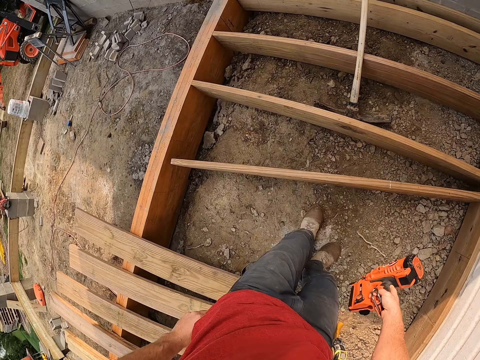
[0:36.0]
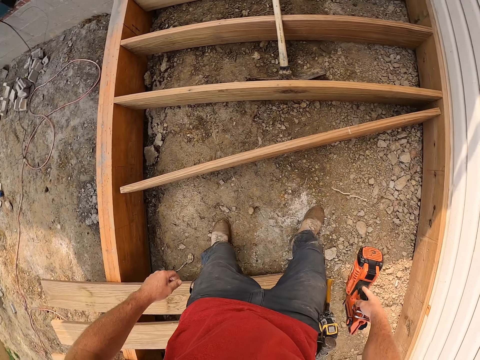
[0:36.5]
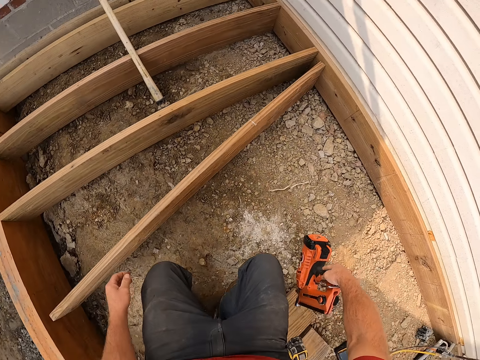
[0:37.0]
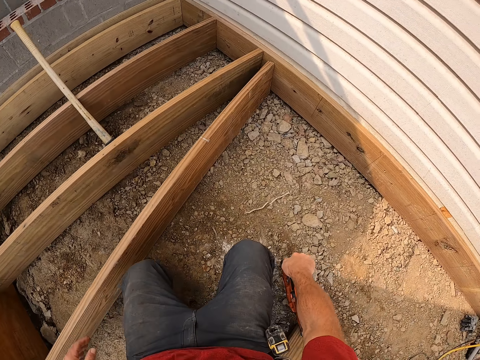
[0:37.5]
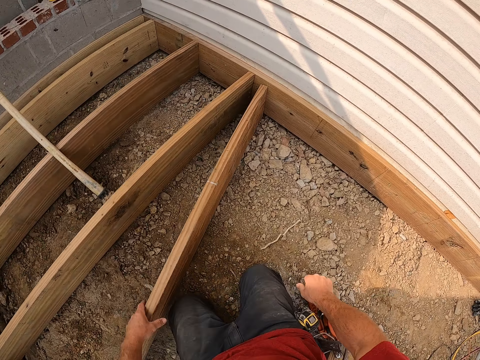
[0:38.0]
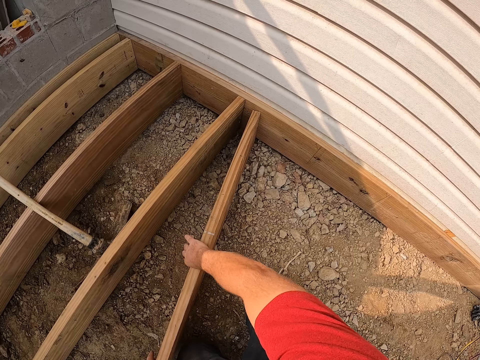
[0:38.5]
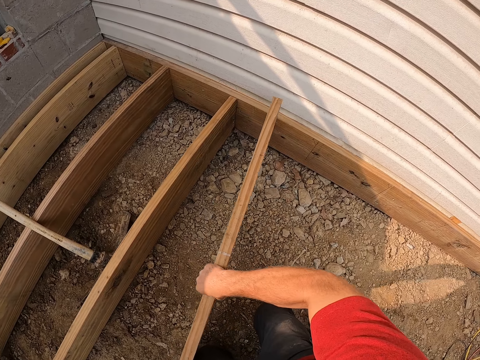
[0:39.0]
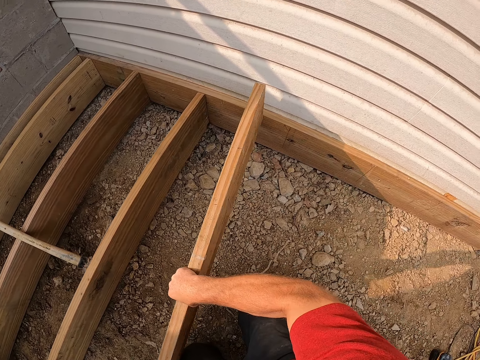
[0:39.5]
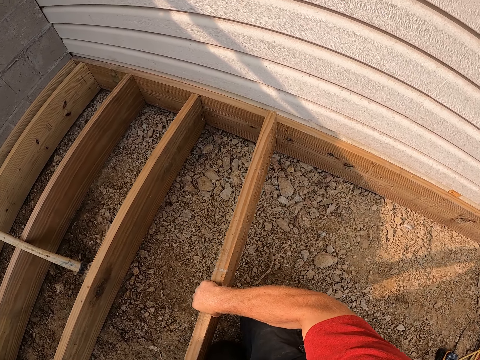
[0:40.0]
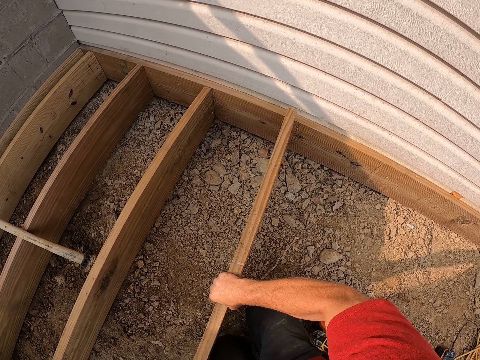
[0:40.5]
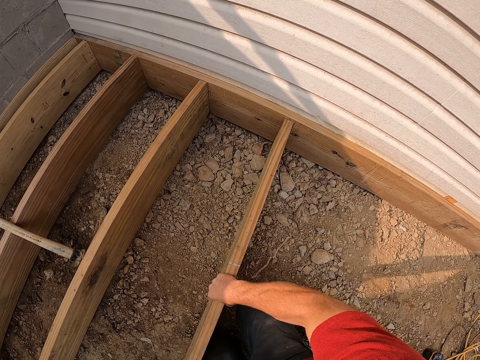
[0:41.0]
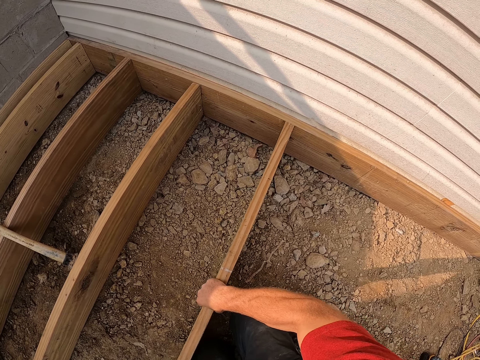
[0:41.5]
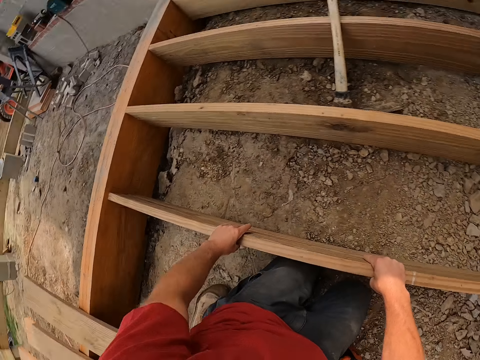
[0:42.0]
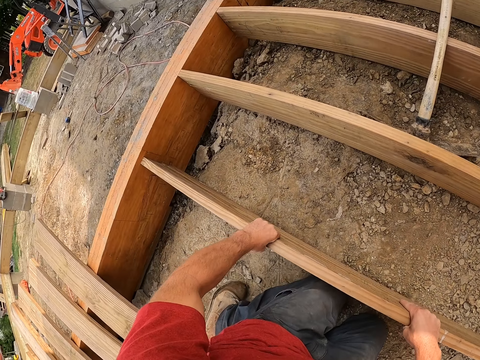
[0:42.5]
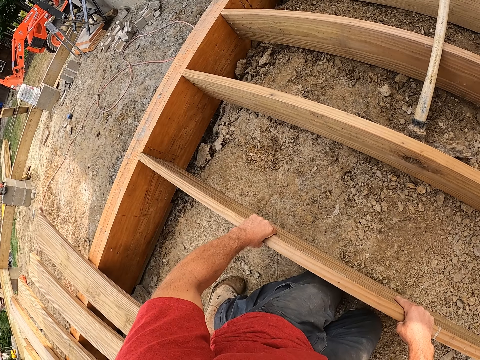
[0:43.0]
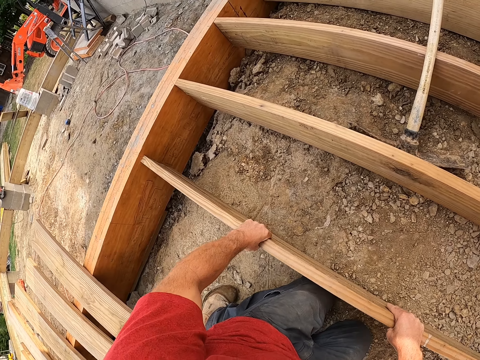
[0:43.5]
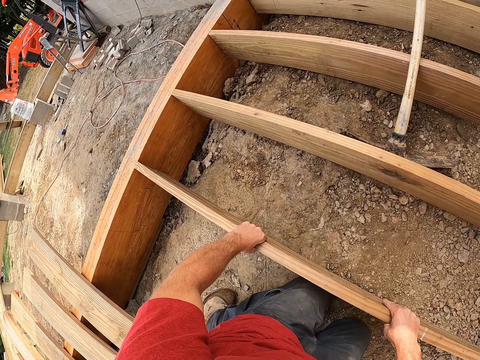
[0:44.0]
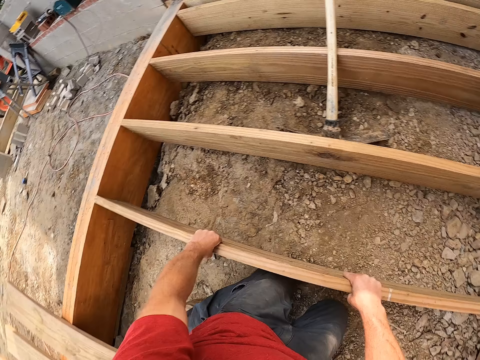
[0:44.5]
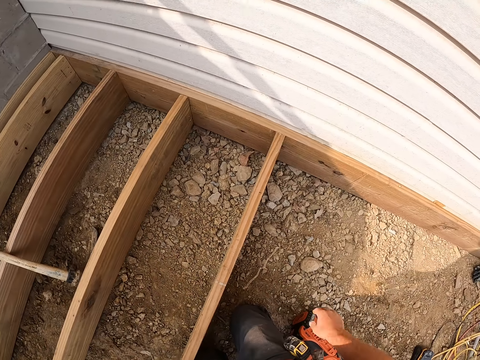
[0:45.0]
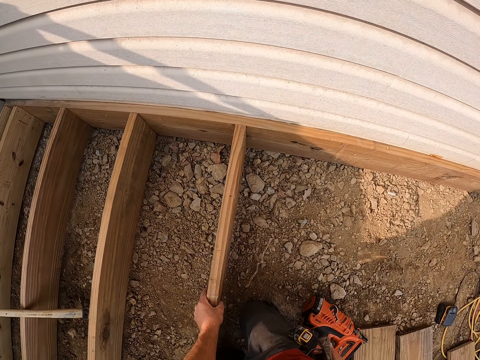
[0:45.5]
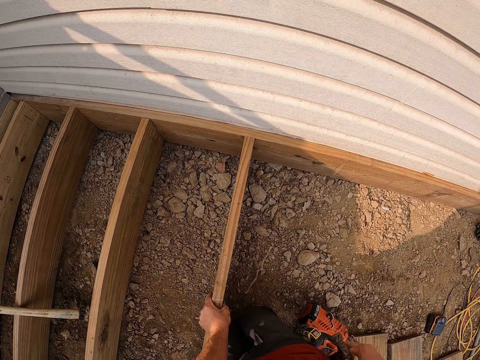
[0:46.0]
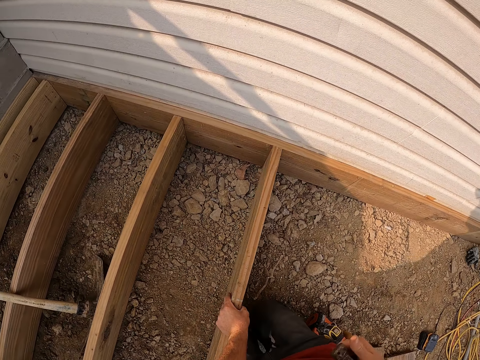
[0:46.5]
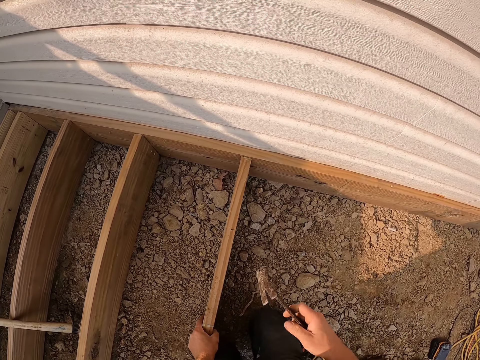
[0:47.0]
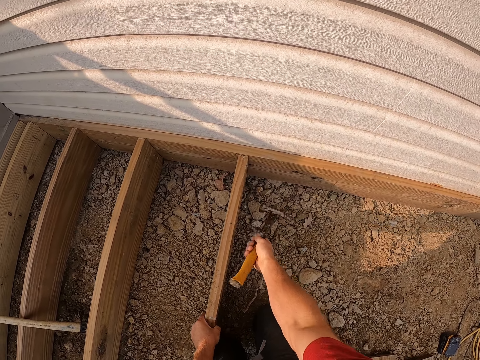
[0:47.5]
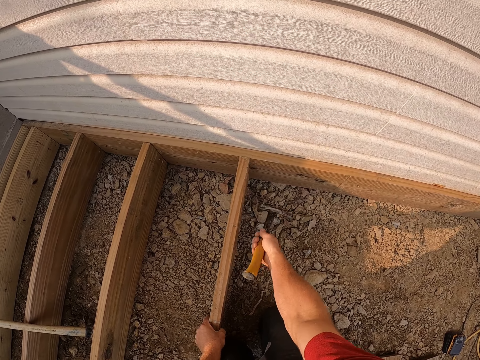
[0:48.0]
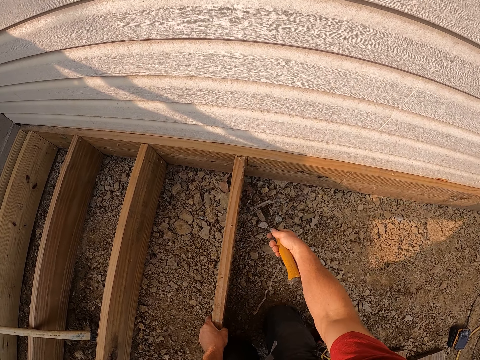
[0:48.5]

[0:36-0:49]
The camera wearer squats down. He drops the drill machine on the ground. He adjusts the wooden plank. He takes out the hammer from a side of his trouser. He hits the piece of wood with the hammer. He adjusts the wooden plank with the hammer.

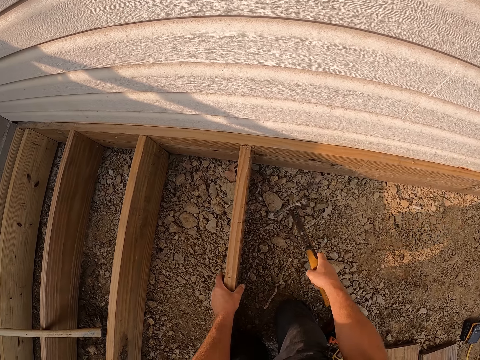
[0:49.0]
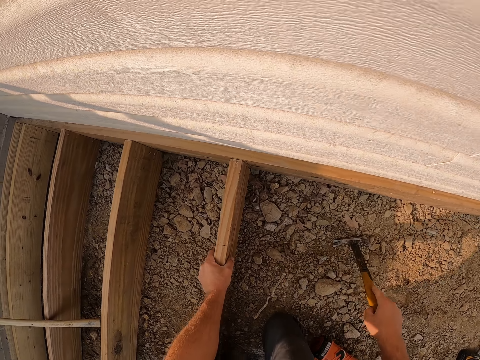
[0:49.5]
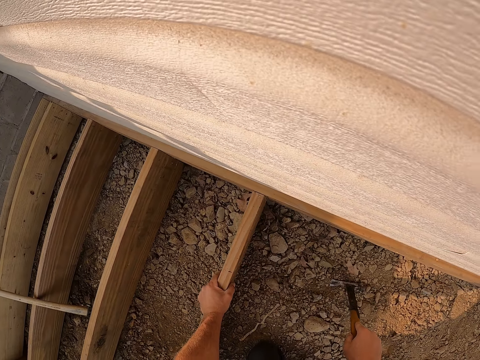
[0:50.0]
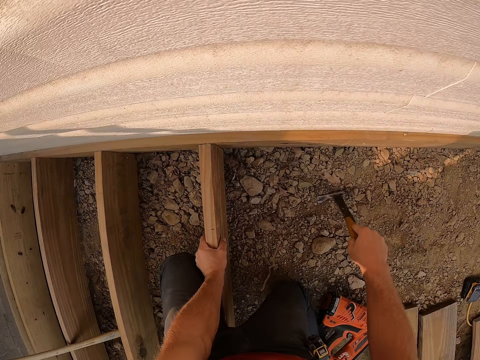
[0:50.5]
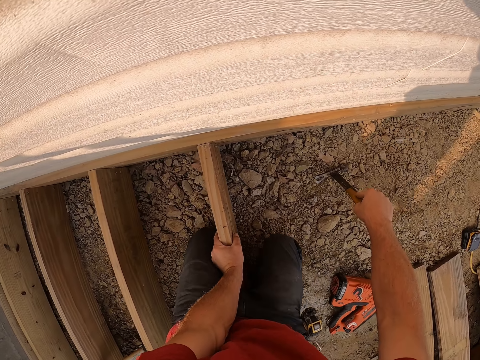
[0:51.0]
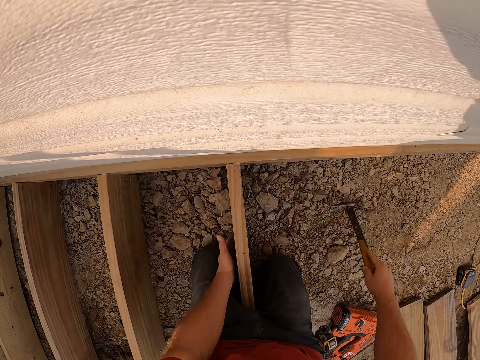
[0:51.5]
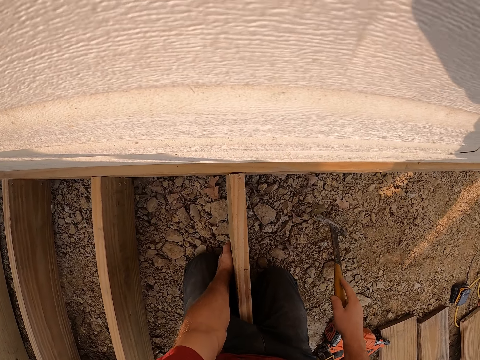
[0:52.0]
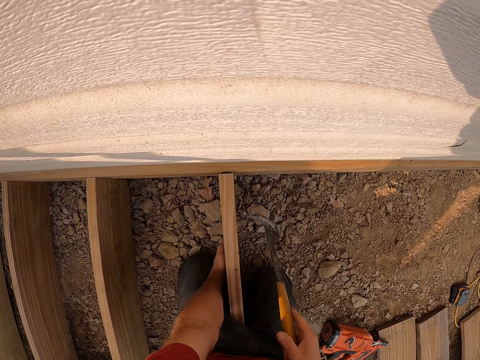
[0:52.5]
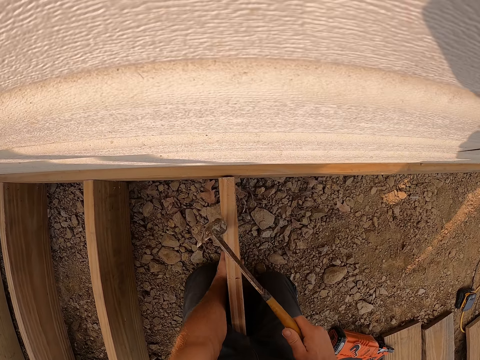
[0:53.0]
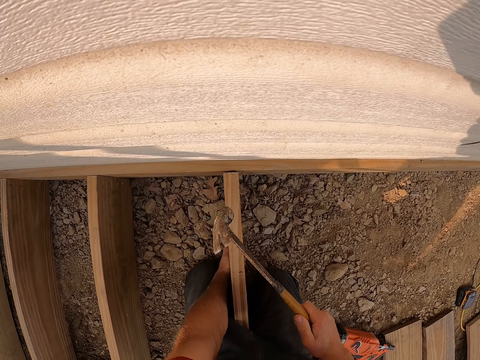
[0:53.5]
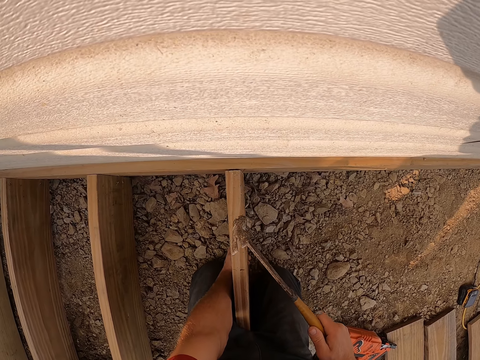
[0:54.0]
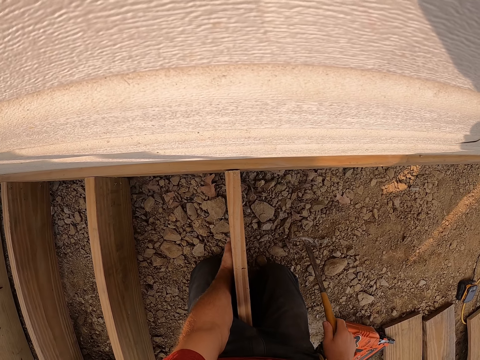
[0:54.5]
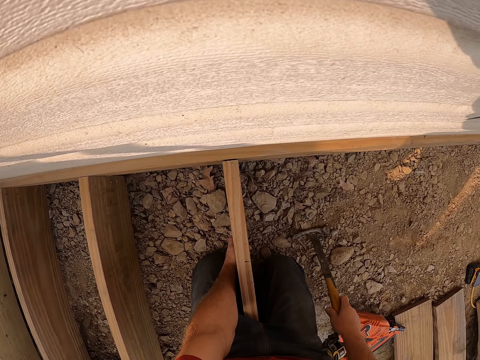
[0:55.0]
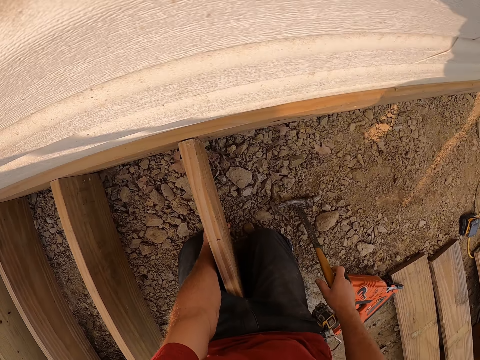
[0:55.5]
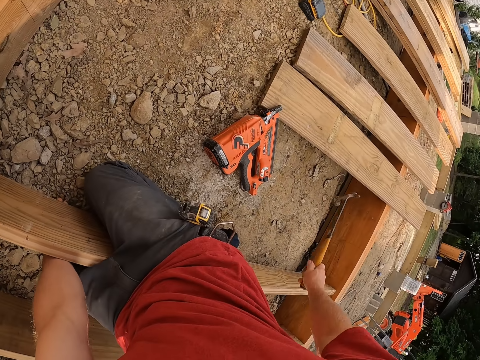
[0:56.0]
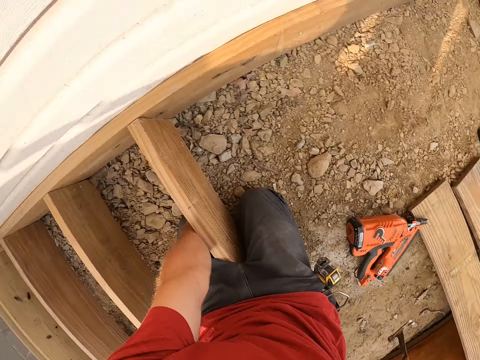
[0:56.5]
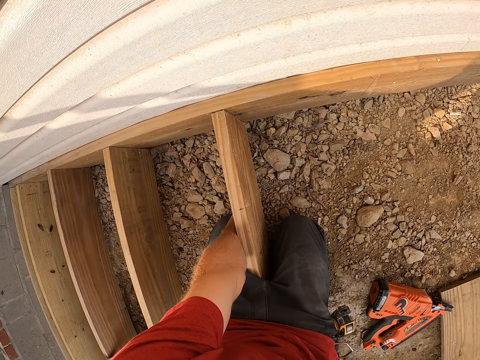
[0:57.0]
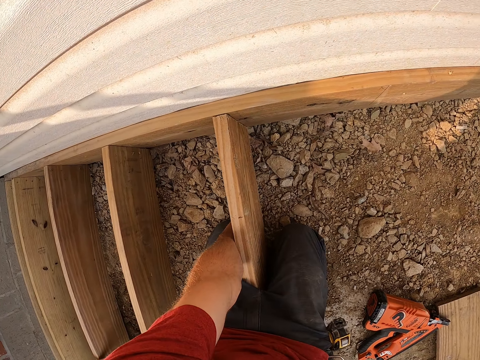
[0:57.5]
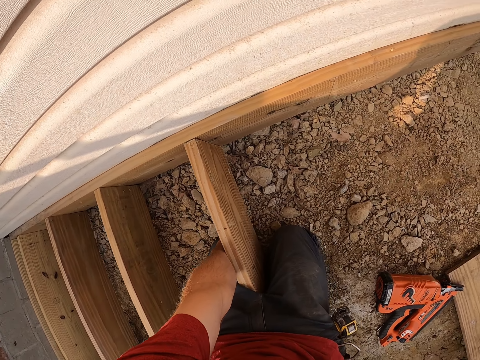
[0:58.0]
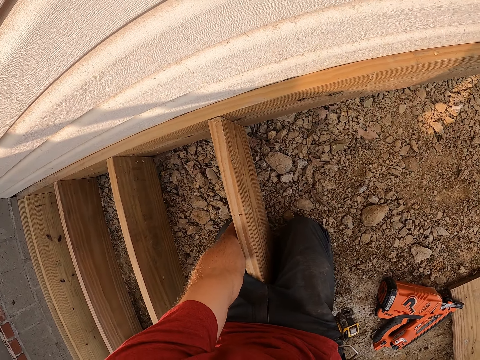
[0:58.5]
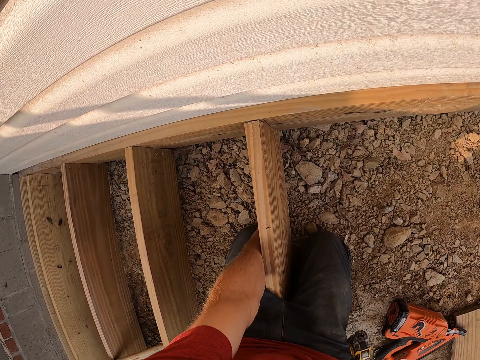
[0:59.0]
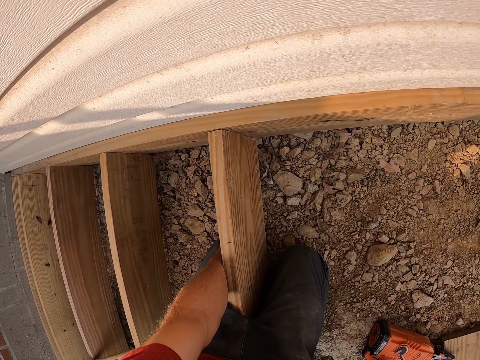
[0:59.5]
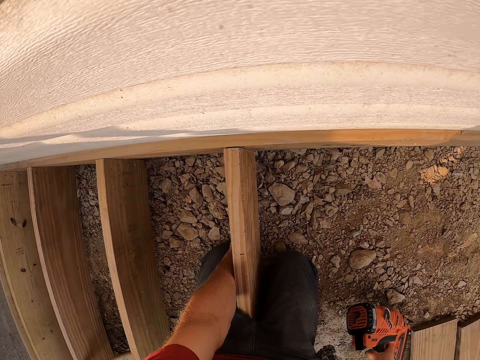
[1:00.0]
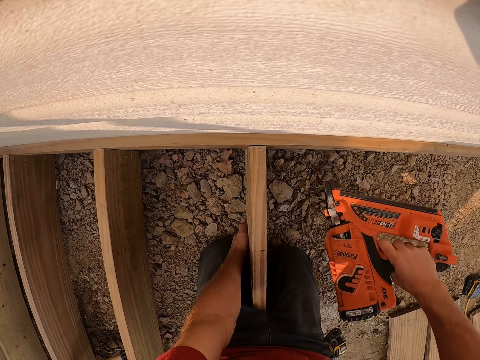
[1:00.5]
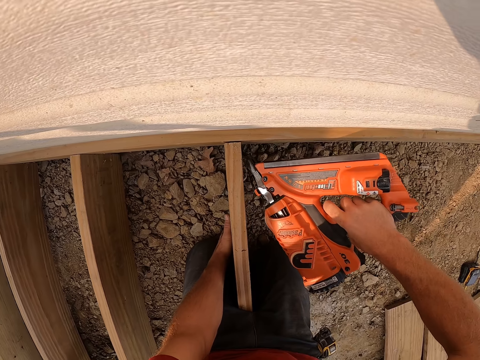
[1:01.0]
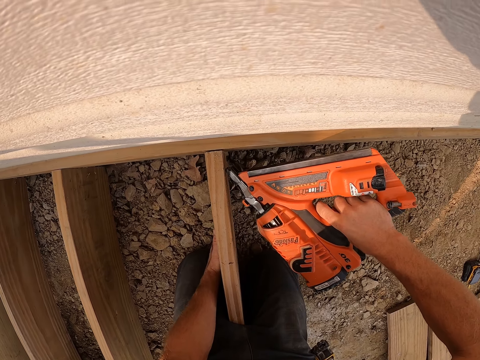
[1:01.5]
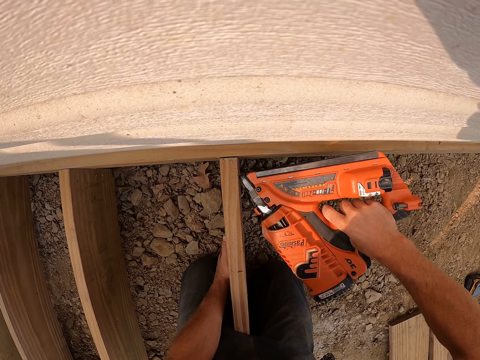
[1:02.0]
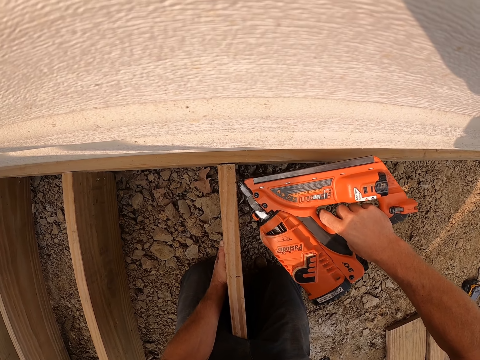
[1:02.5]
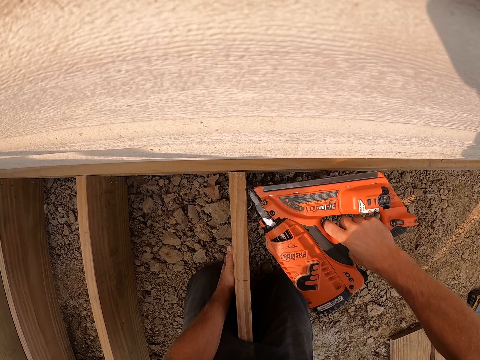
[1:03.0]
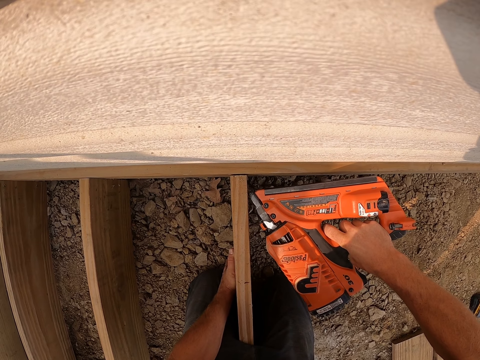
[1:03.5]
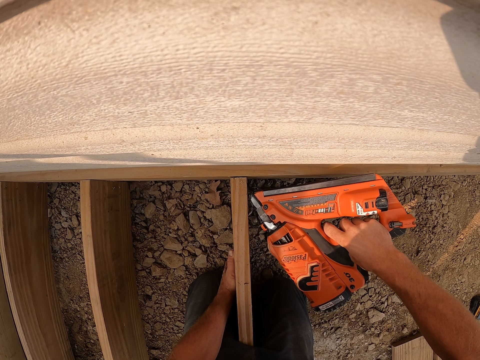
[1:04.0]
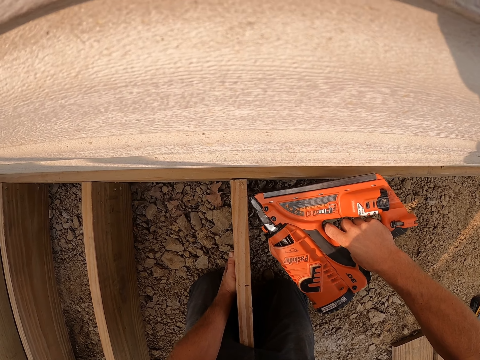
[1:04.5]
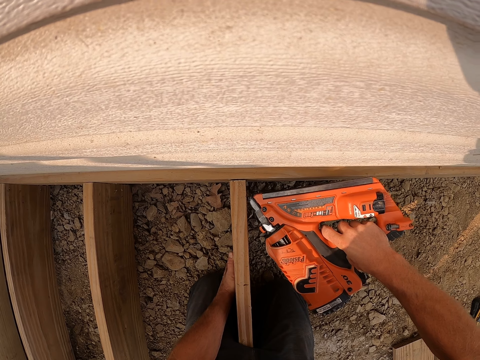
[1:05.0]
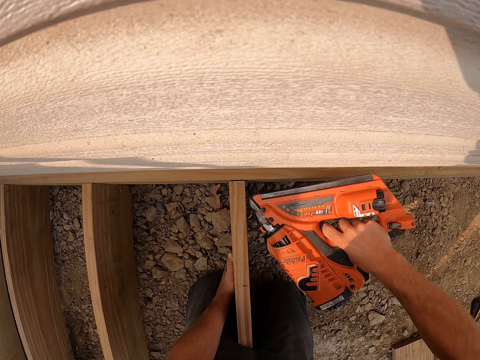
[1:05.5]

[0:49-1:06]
The camera wearer holds a hammer on the ground. He holds a piece of wood using his thighs. He holds the piece of wood with his hand. He hits the piece of wood with the hammer. He holds the hammer on the ground. He hits the piece of wood with the hammer. He picks up the drill machine from the ground. He screws the wooden plank to the wooden frame with the drill machine.
